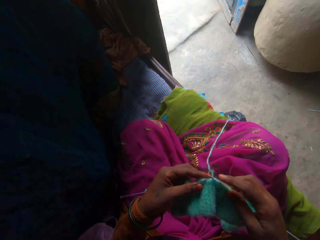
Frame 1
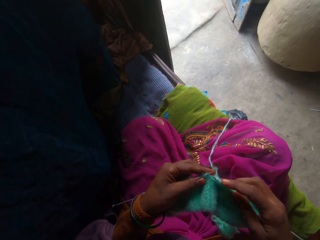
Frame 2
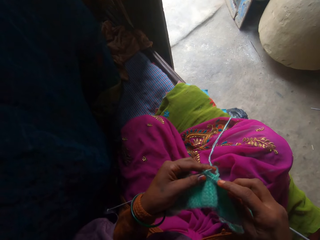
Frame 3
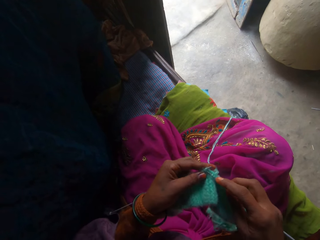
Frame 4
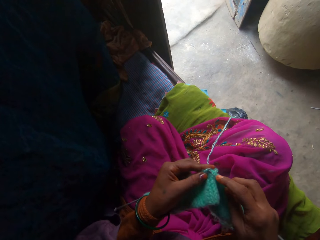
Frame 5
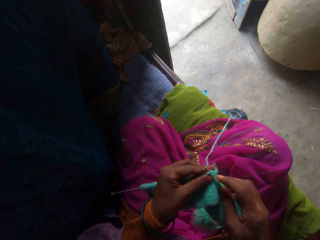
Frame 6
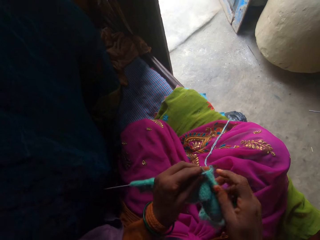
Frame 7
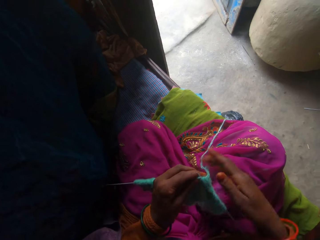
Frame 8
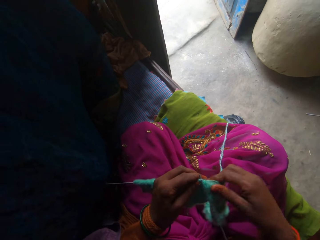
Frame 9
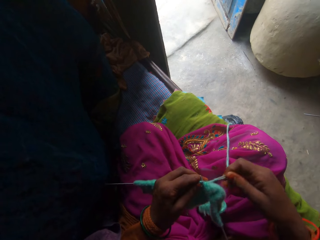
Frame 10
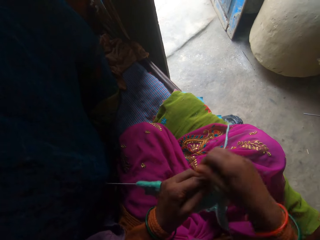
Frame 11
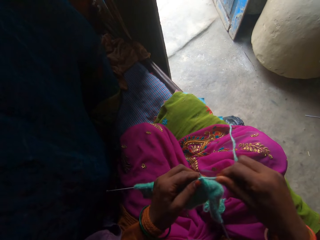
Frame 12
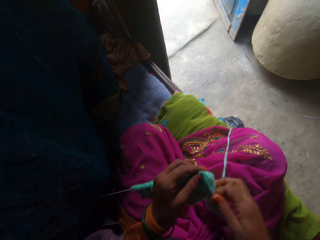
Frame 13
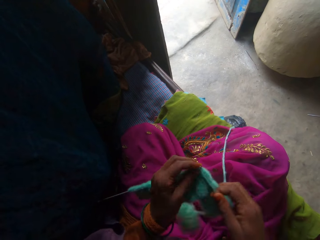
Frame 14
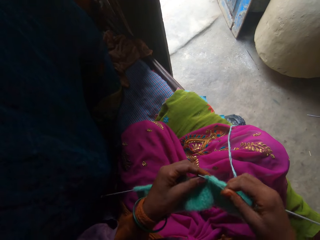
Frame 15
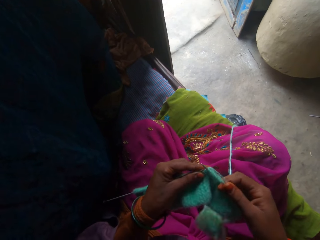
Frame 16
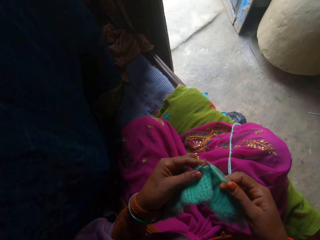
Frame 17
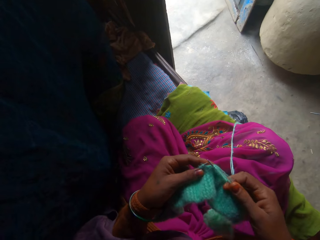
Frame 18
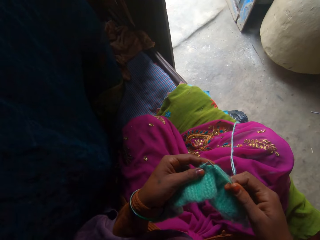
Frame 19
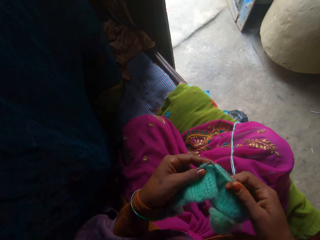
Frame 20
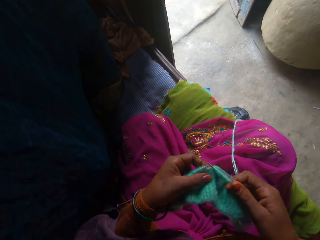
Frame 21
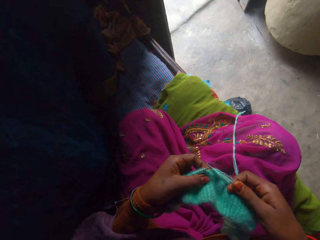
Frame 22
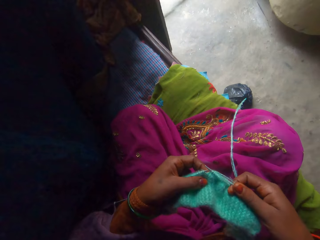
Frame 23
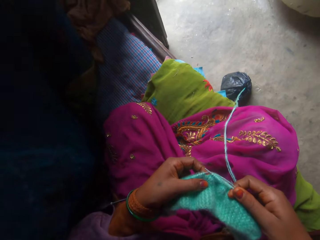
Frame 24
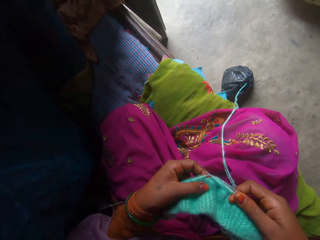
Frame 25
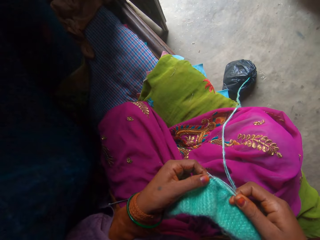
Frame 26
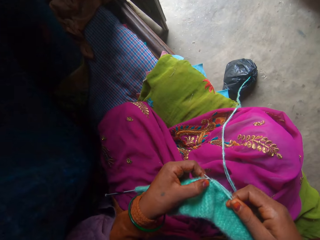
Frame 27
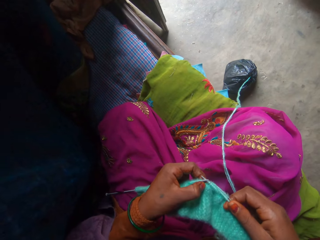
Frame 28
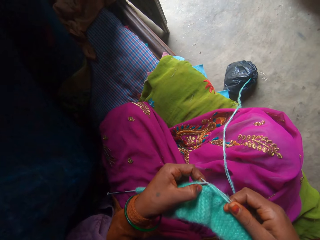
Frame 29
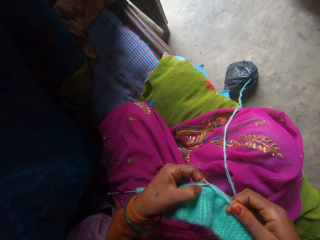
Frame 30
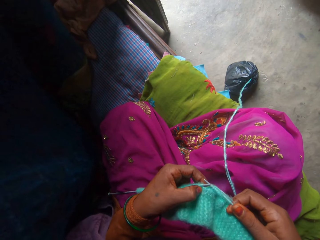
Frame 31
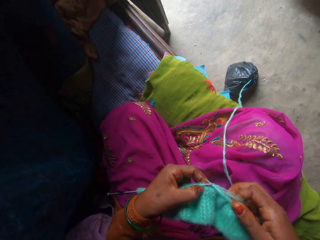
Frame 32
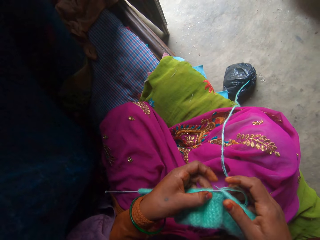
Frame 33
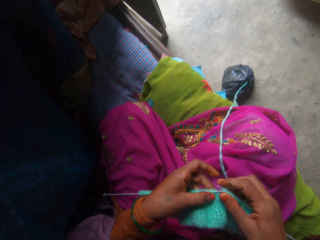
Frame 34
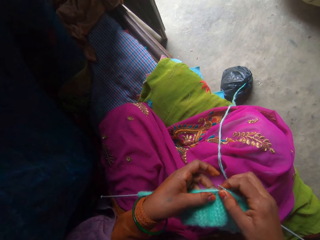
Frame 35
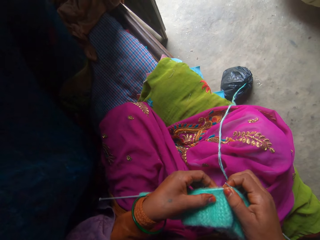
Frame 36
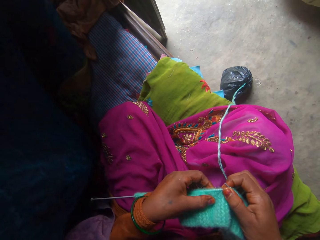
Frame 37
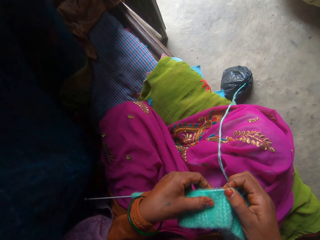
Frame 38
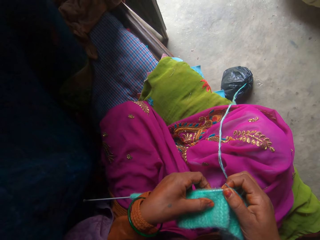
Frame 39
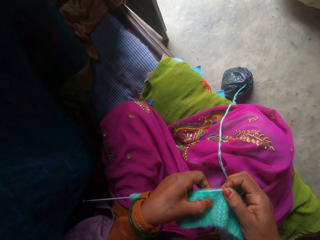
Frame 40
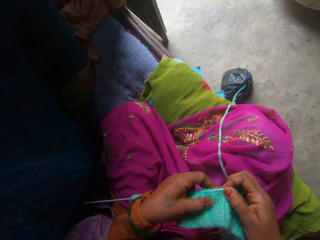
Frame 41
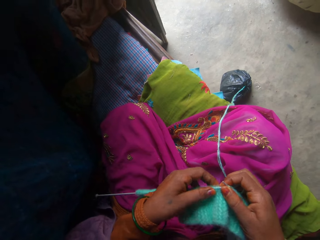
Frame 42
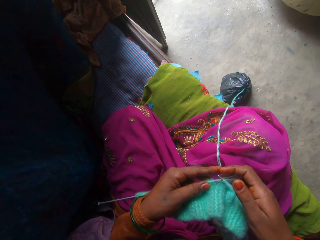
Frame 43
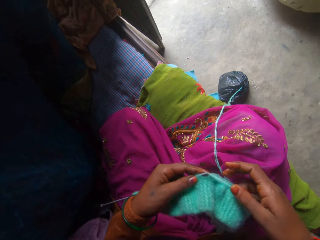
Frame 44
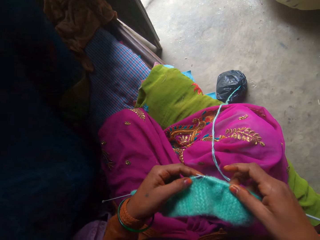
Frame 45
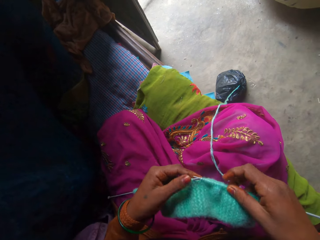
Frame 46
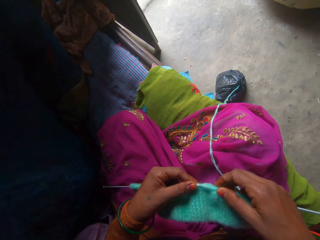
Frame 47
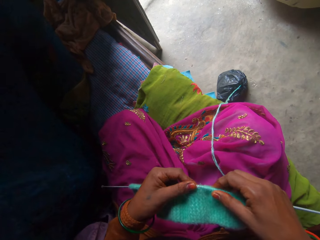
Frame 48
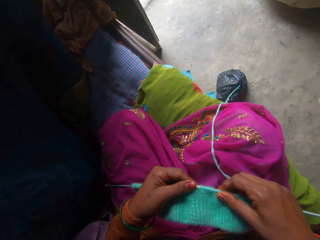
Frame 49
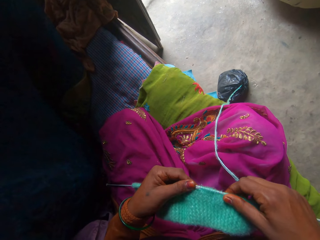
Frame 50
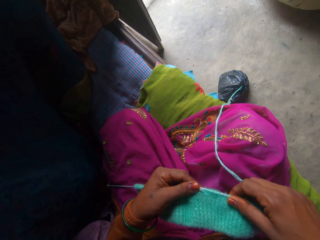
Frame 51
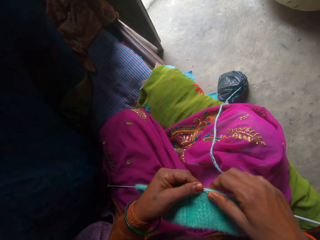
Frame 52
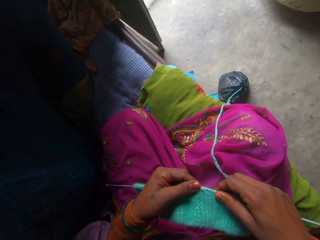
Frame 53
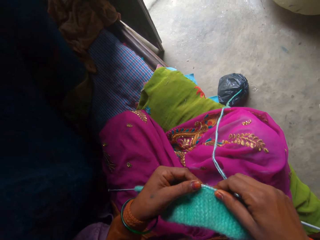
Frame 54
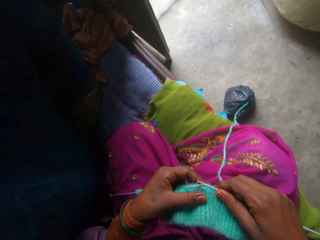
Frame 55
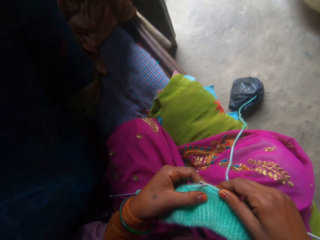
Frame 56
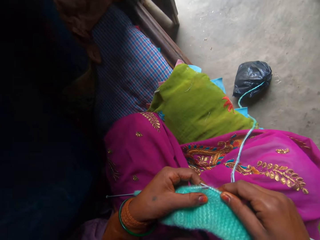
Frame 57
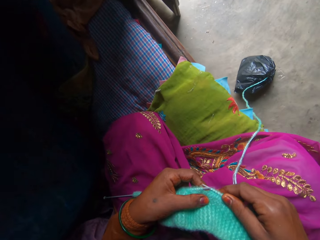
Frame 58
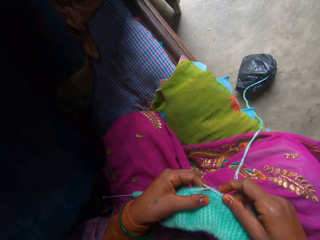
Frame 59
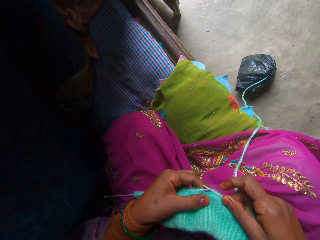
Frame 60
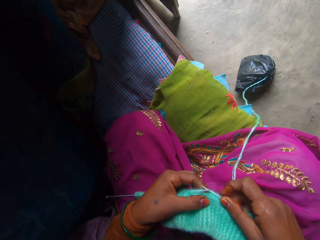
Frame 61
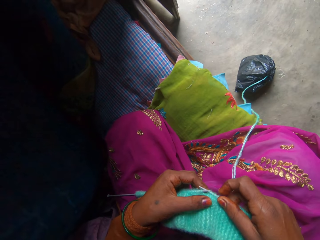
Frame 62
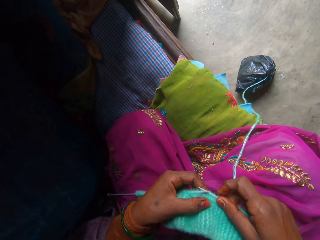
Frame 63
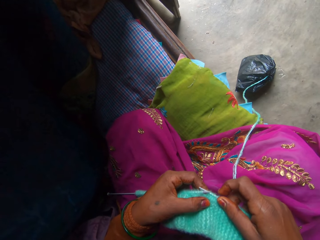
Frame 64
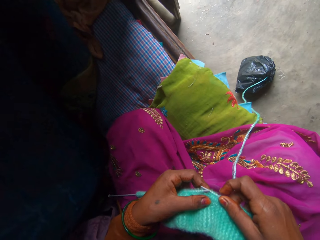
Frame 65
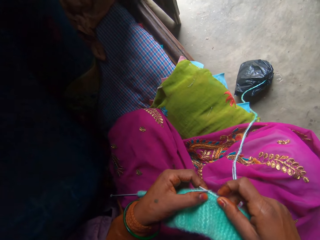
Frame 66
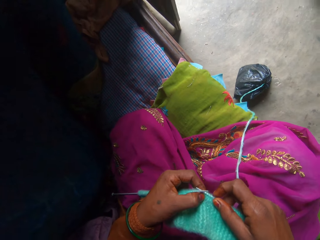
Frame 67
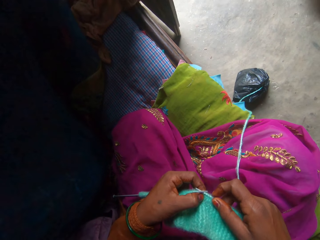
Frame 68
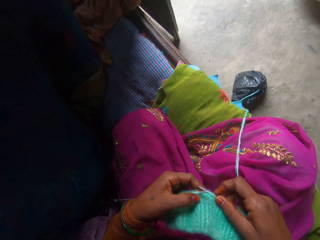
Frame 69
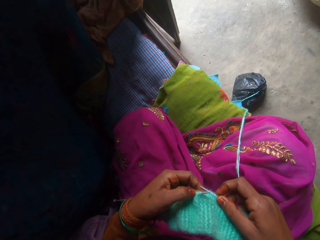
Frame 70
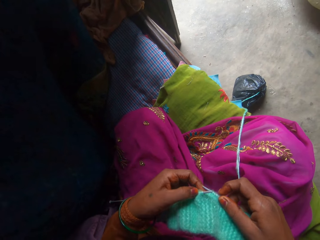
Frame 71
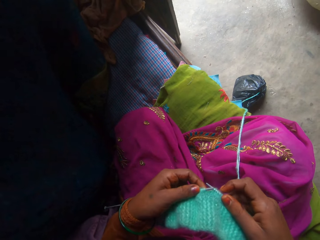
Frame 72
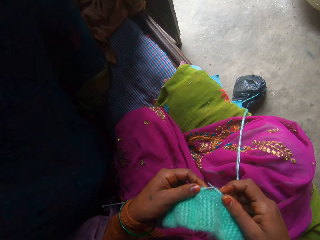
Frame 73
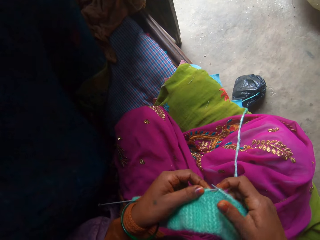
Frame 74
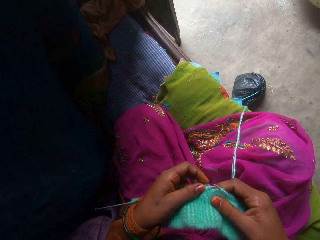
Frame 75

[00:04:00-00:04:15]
The camera wearer knits the yarn with the knitting needle. They adjust the yarn. They knit the fabric. They inspect the fabric. They adjust the fabric. They inspect the fabric.

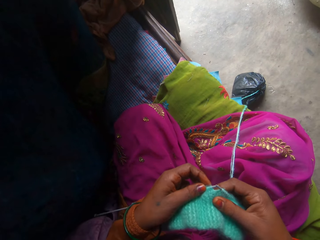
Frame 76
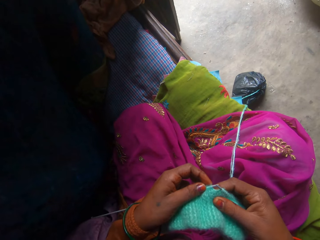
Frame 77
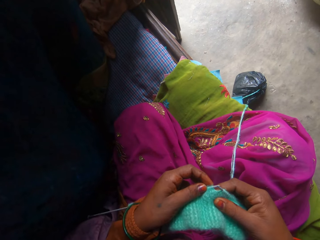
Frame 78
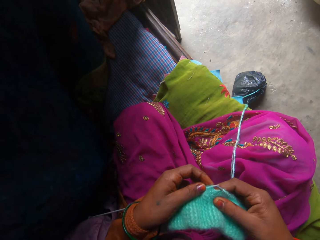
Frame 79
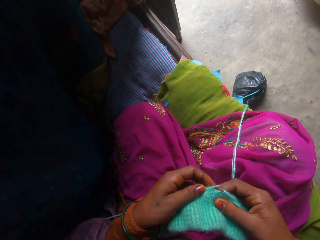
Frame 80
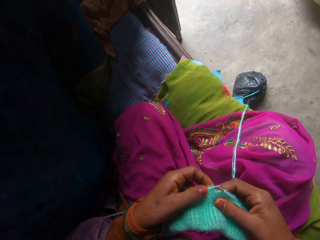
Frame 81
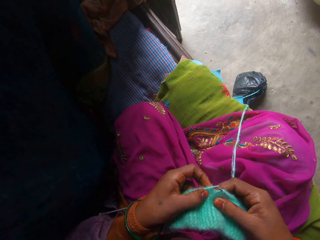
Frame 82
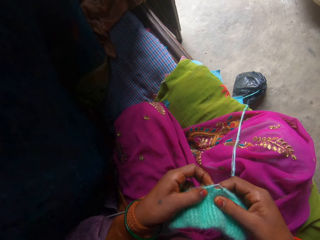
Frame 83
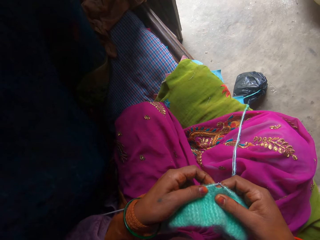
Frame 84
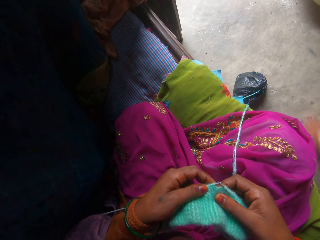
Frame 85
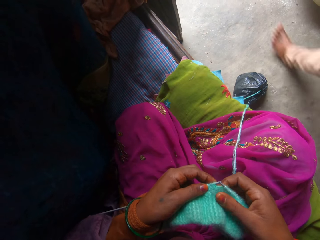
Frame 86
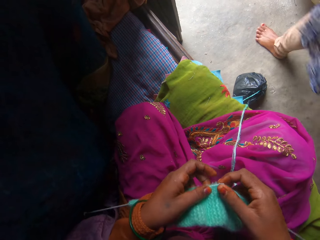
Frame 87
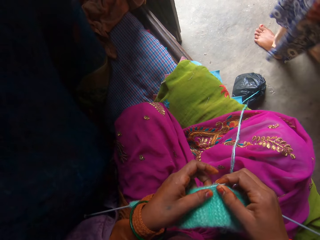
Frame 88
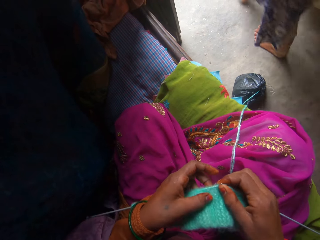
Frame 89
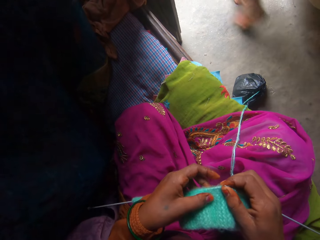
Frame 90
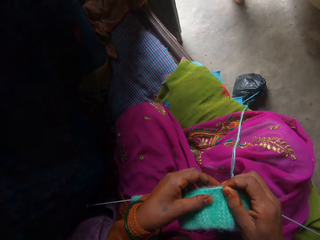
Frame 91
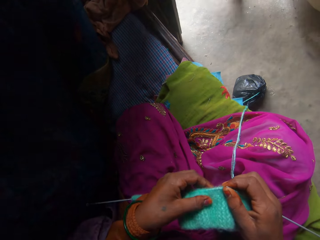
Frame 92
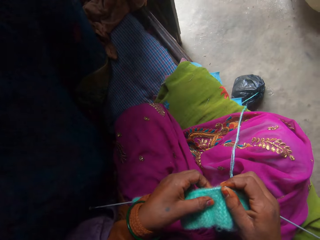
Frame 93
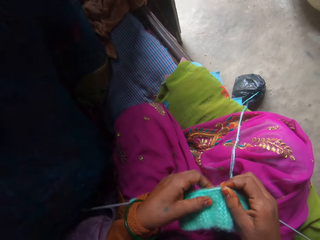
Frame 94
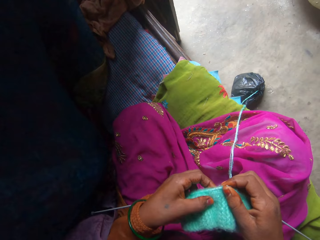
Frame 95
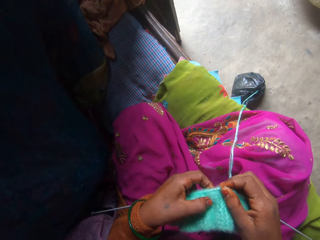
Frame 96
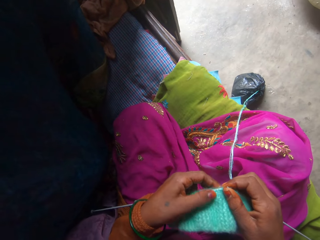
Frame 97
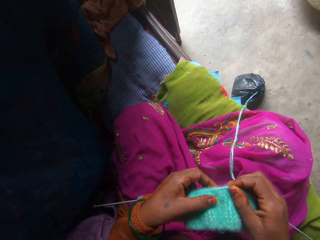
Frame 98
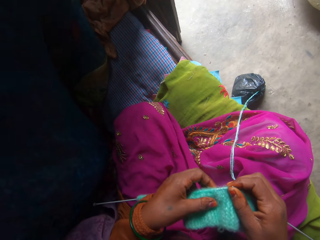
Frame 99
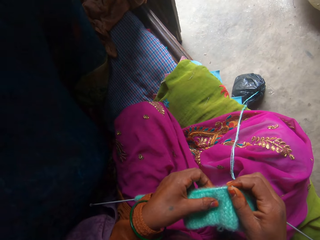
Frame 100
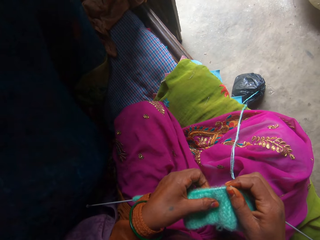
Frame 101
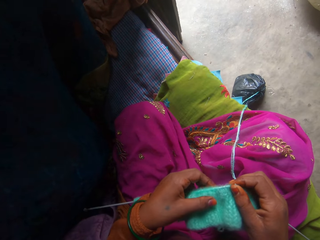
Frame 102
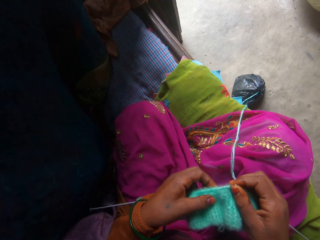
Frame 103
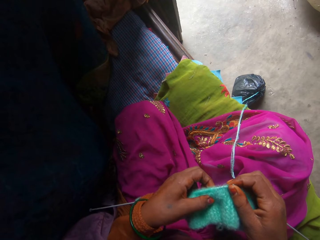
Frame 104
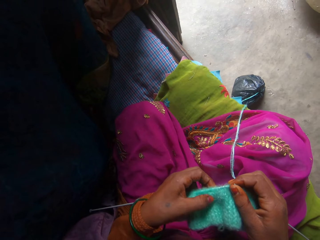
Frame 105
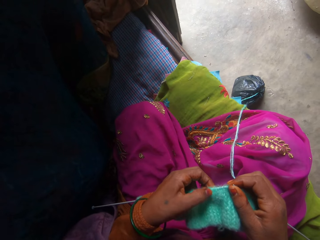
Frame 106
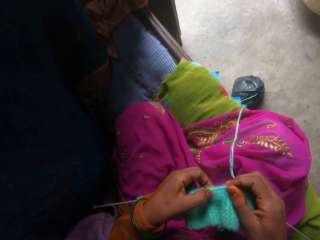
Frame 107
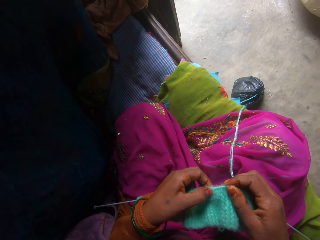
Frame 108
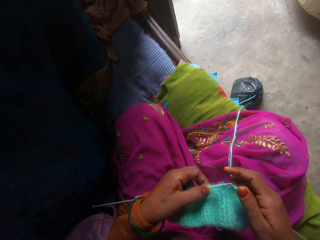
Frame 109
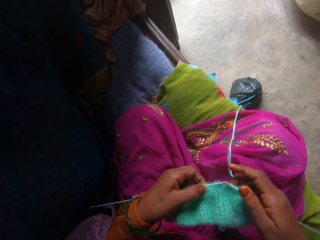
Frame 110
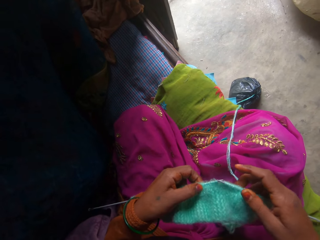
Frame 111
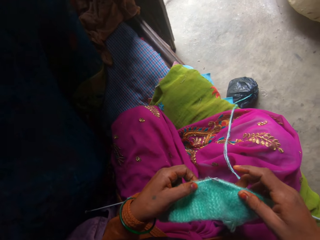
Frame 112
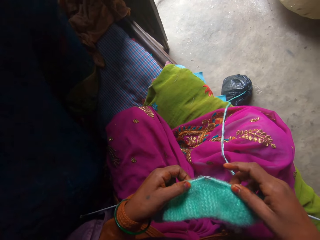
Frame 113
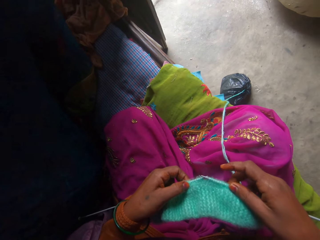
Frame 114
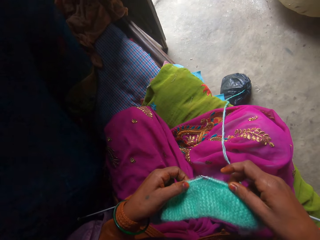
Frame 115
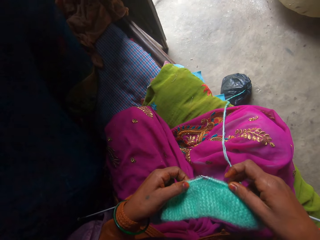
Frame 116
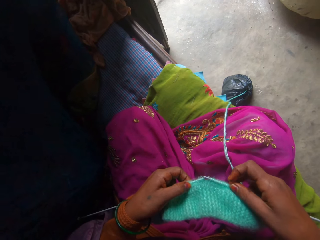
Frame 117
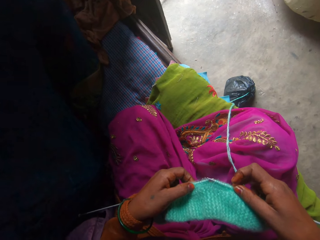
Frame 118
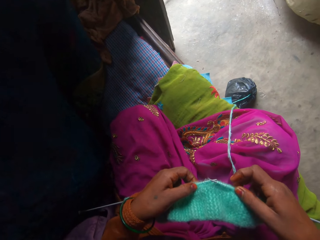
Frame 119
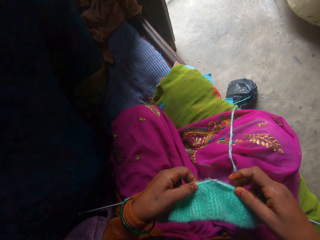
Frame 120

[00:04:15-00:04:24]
A person walks away.
